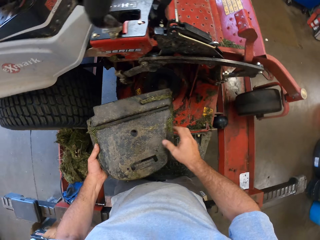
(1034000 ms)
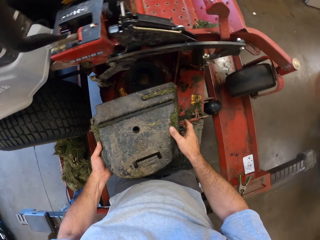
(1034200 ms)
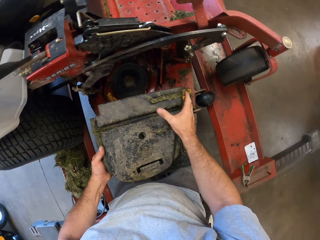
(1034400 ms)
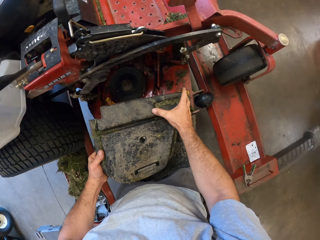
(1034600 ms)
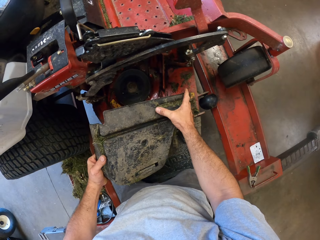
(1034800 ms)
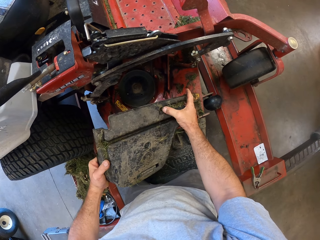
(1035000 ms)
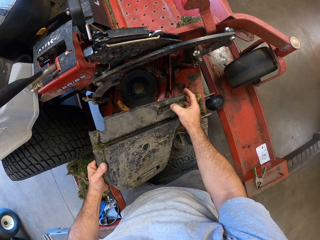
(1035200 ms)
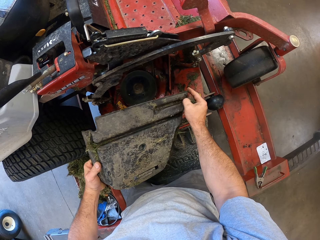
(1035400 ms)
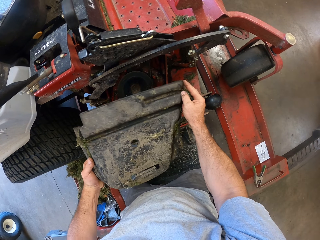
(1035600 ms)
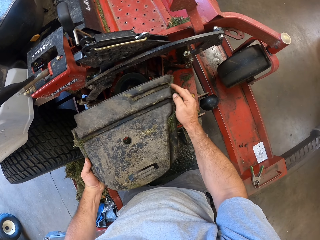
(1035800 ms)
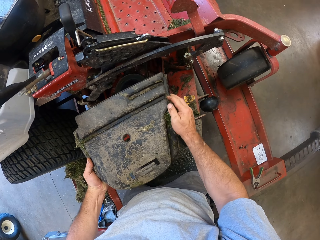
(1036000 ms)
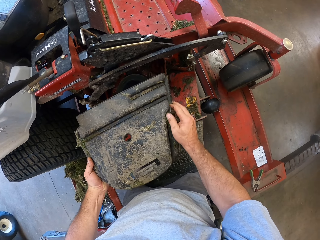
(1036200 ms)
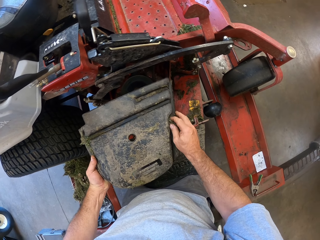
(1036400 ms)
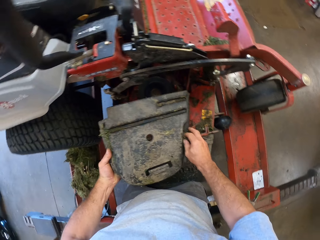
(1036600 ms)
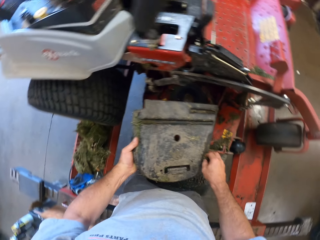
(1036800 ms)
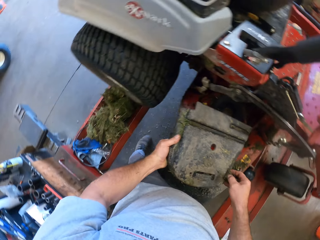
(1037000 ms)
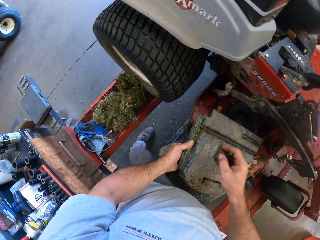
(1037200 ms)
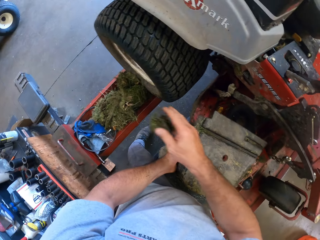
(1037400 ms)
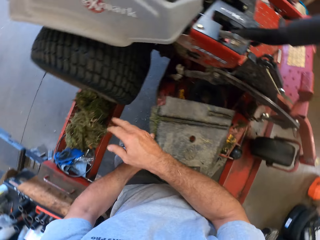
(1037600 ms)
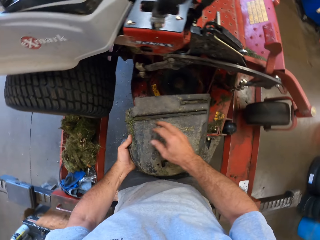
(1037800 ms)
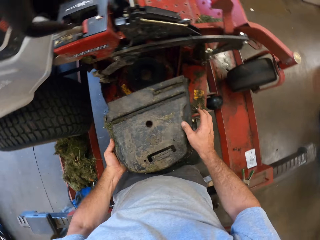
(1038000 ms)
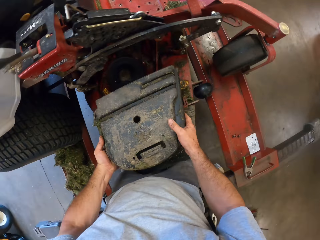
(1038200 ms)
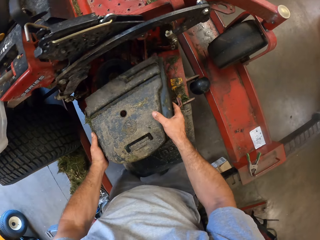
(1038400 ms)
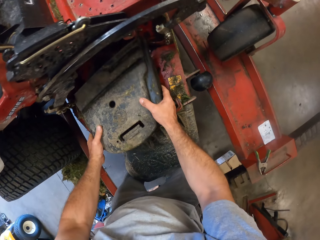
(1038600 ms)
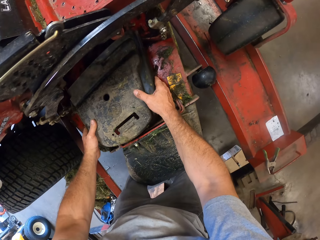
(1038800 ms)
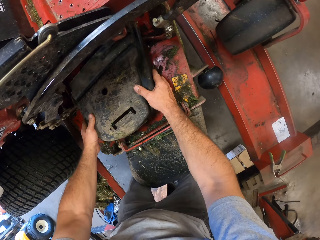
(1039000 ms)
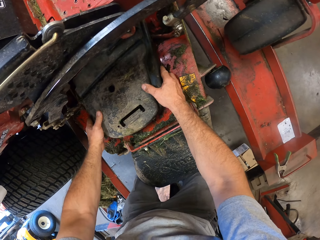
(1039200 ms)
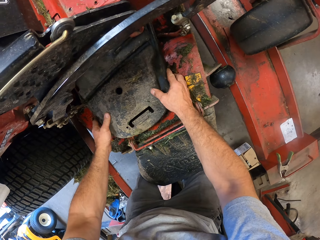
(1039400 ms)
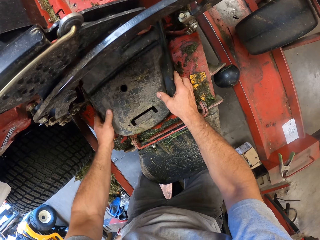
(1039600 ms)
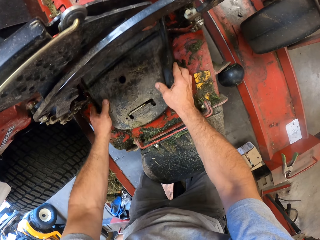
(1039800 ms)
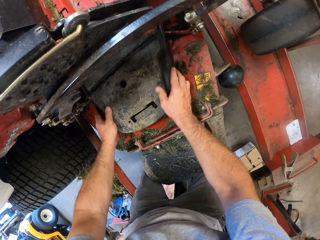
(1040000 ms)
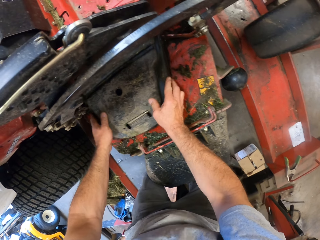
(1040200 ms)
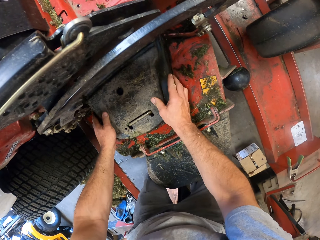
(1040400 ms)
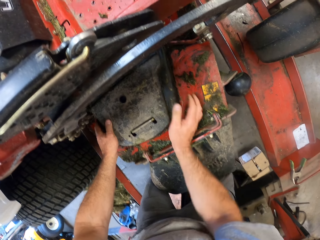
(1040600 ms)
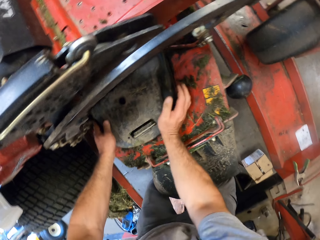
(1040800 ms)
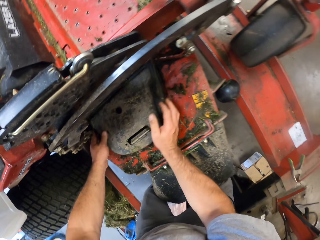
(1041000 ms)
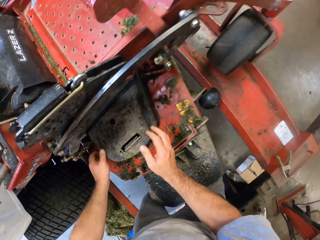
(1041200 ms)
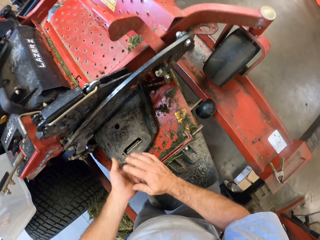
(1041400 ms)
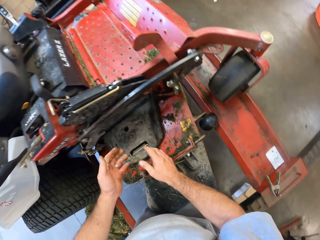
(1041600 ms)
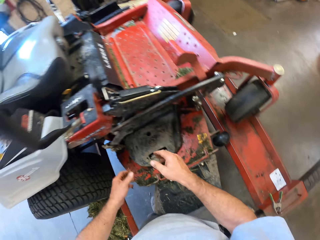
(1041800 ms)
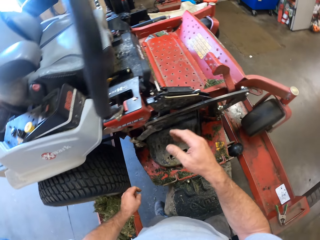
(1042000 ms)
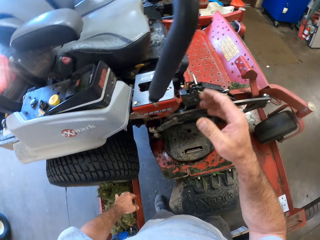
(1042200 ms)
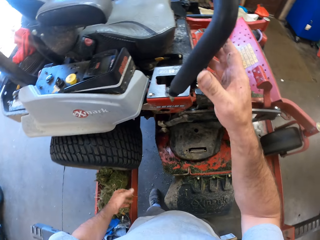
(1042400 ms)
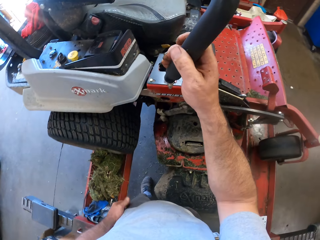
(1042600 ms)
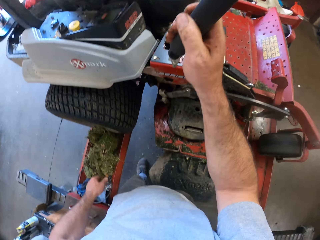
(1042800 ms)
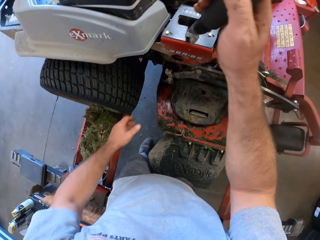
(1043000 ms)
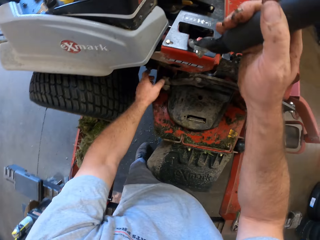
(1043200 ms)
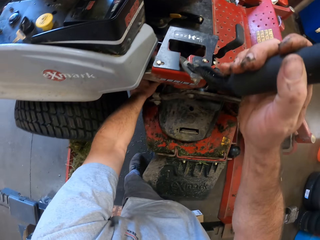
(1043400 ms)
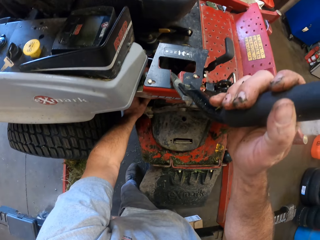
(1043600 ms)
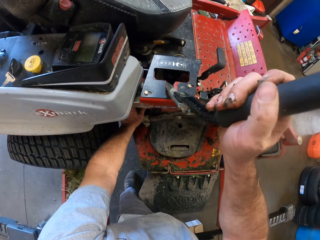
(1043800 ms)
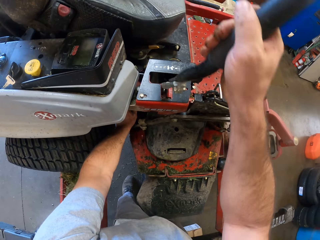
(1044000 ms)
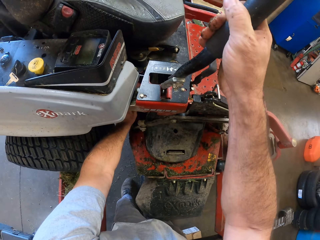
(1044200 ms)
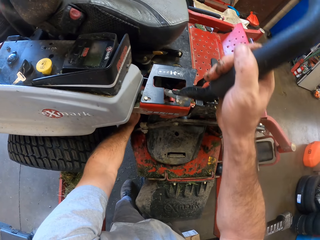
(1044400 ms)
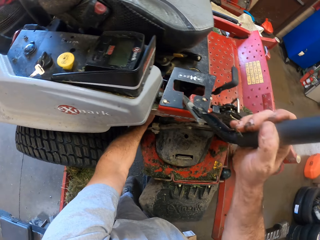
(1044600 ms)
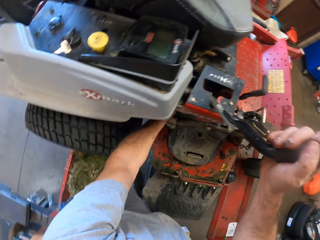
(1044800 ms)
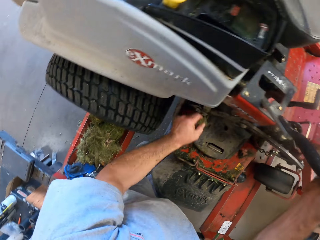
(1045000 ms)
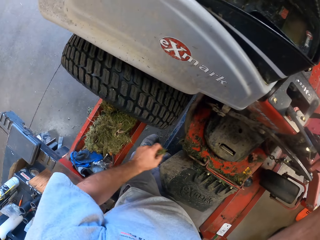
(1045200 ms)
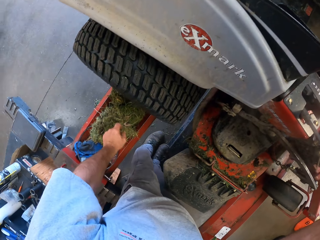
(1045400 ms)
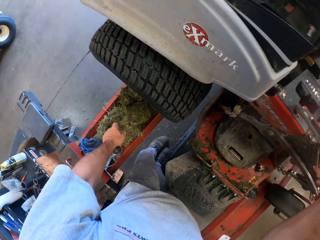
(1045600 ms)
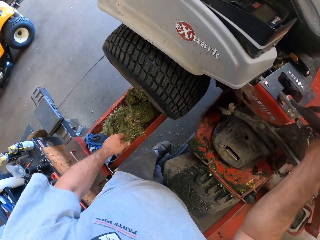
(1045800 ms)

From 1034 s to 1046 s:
The camera wearer removes dirt or grass from the cover. He drops the dirt on the workshop lift. He holds something with both hands. He fixes the cover on the lawn mower. He puts something on the truck. He pulls his hand off something and dusts his hands. He holds a handle of the lawn mower. He picks grass. He touches a part of the lawn mower.

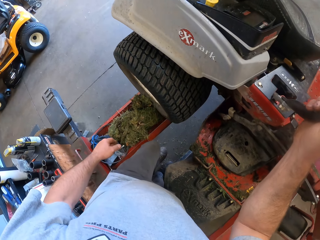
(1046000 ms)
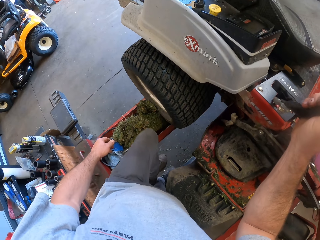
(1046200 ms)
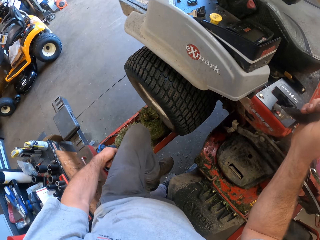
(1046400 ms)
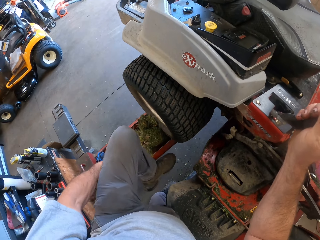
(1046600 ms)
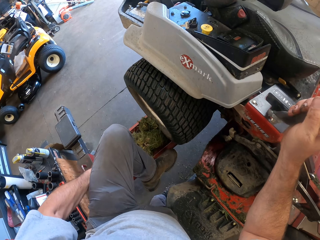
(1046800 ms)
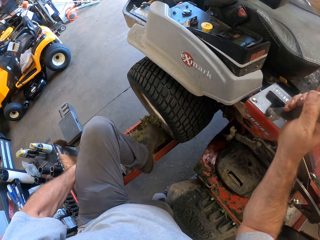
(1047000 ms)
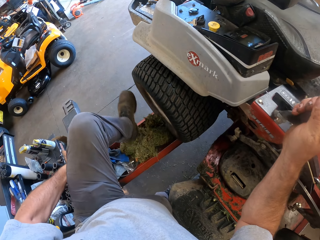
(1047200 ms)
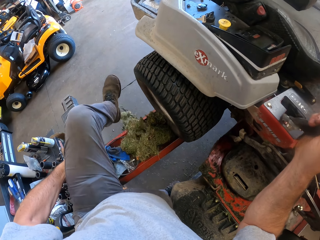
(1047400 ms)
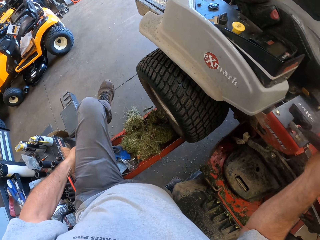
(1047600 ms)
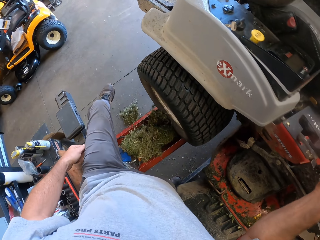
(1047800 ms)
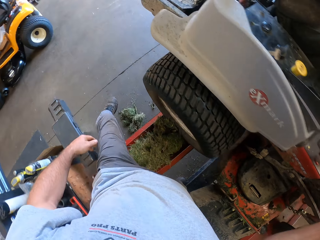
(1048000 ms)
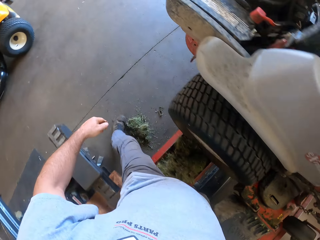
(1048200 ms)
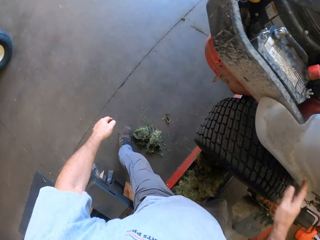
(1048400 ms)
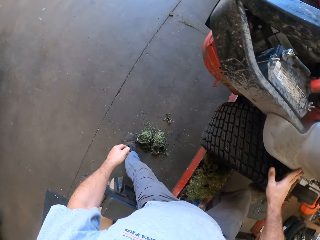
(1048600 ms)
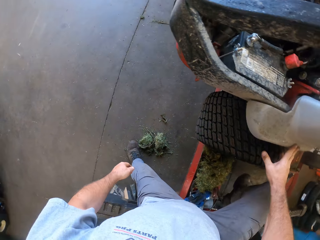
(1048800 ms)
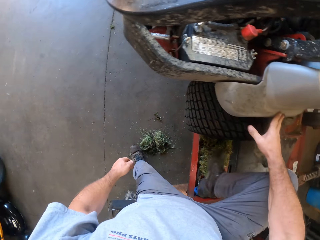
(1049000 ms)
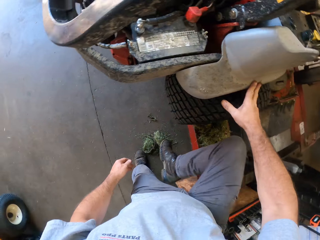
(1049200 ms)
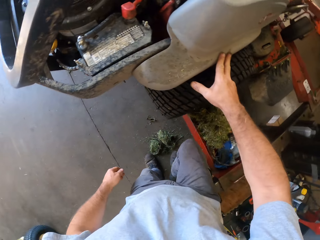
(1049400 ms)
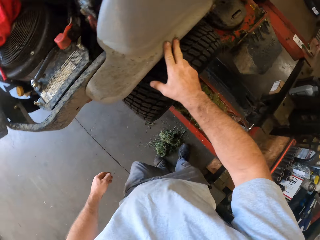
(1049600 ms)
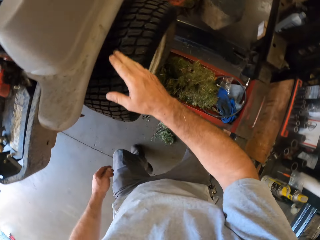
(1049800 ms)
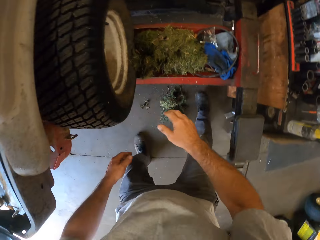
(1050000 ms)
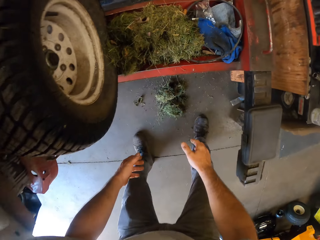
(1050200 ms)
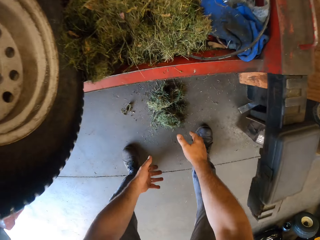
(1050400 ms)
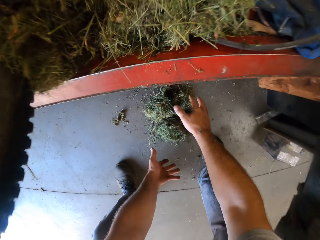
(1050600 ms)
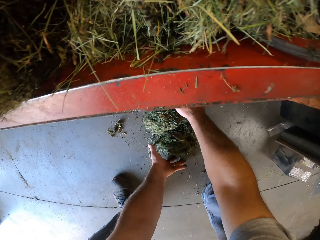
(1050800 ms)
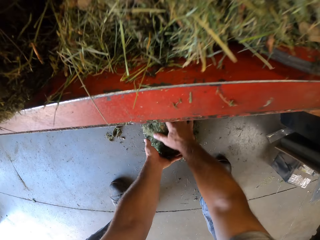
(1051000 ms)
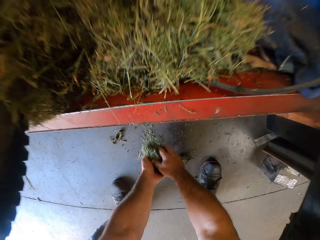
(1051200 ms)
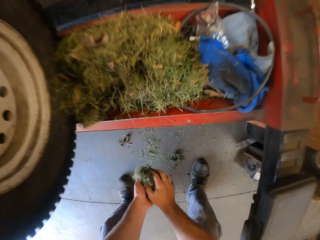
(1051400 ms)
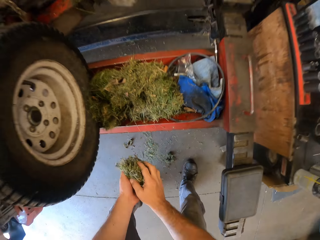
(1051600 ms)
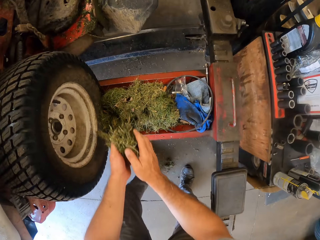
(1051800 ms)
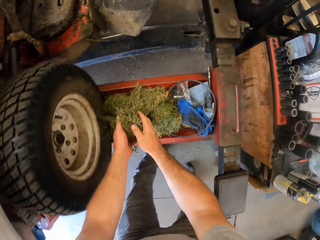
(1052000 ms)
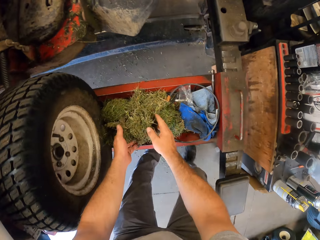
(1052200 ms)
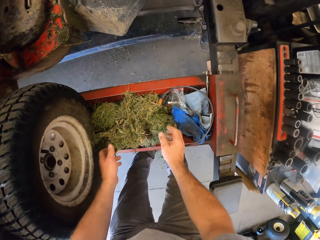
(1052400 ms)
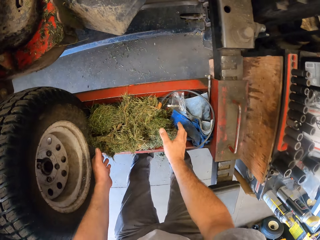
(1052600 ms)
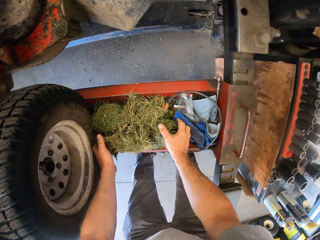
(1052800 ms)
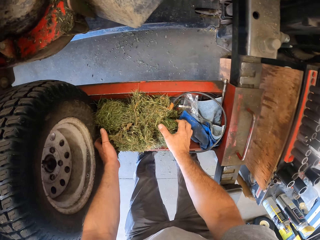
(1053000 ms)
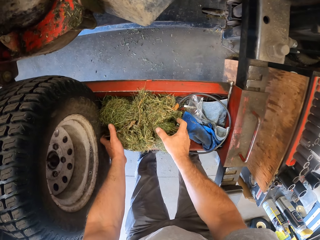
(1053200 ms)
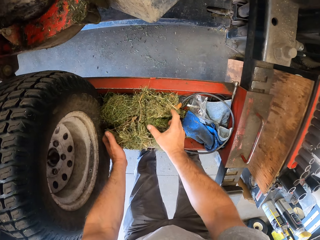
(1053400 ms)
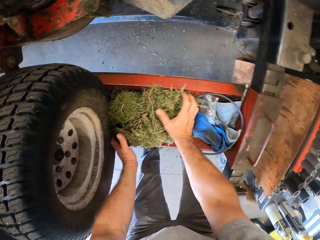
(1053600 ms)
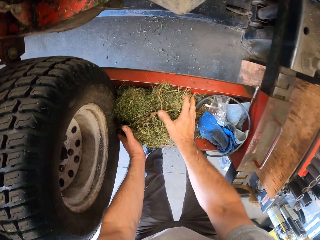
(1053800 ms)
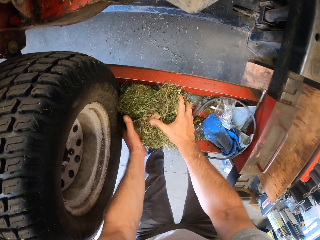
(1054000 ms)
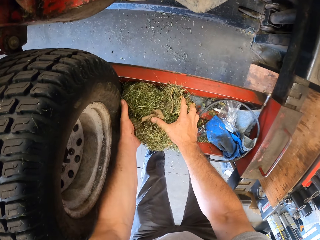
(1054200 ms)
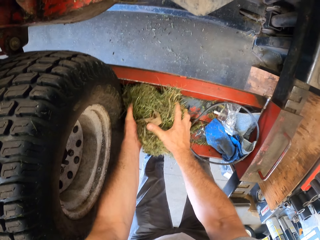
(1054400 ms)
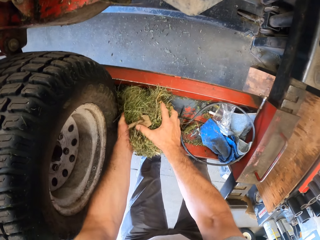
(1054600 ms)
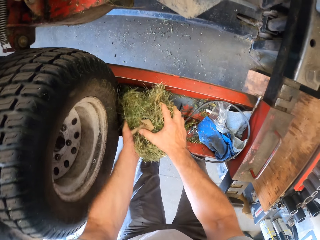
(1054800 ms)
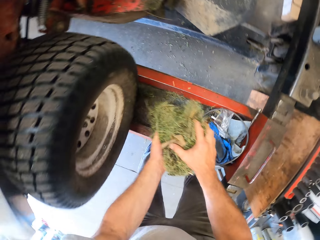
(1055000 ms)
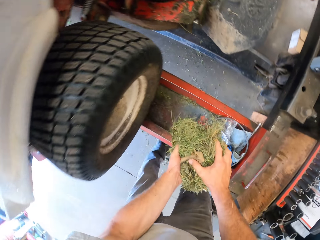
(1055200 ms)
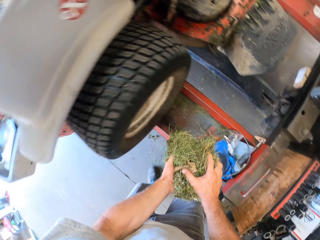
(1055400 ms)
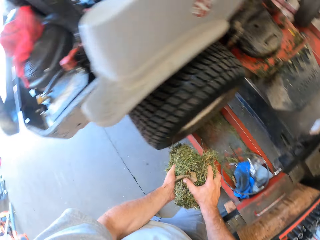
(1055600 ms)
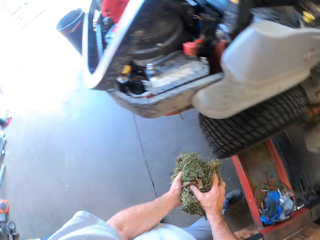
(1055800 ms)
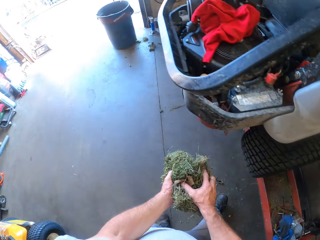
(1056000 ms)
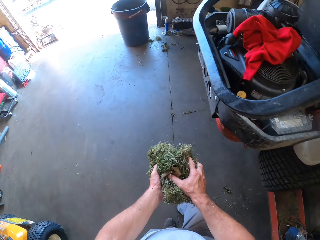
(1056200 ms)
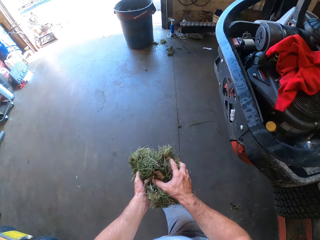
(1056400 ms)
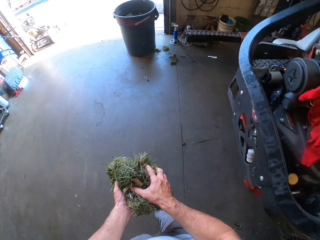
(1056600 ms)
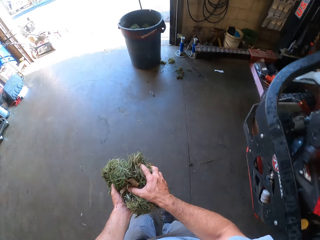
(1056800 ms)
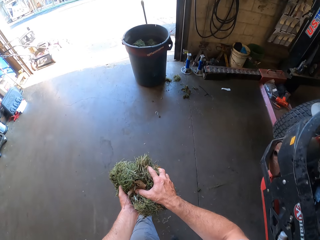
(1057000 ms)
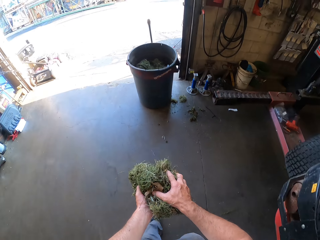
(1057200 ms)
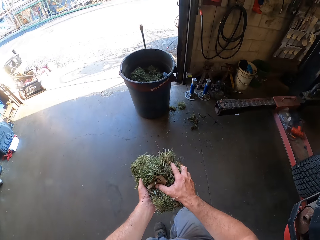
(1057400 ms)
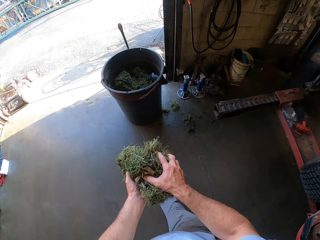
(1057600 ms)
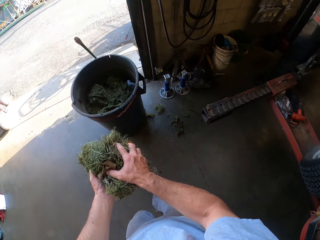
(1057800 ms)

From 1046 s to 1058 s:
The camera wearer drops grass on the metal. He steps out of the workshop lift. He holds something with his hand. He pulls his hand off something. He bends. He packs dirt from the floor with both hands. He drops the dirt on the workshop lift. He packs the dirt from the workshop lift with both hands. He walks around the workshop to the bin.
